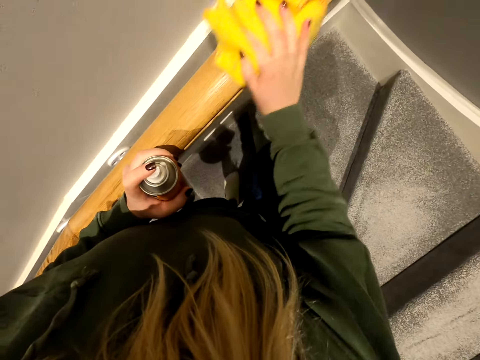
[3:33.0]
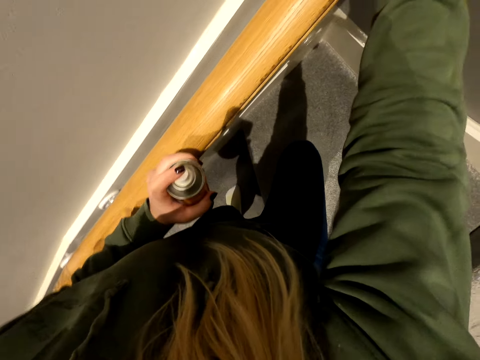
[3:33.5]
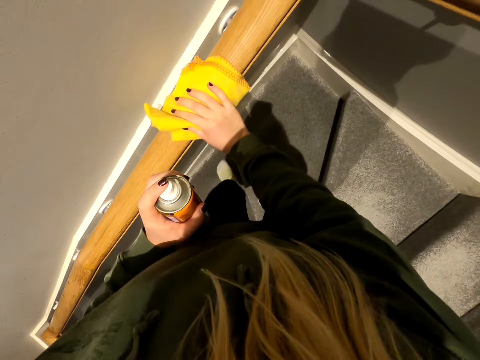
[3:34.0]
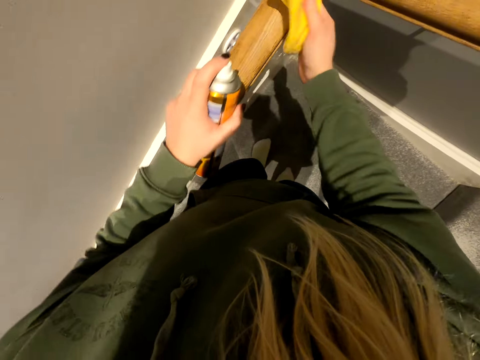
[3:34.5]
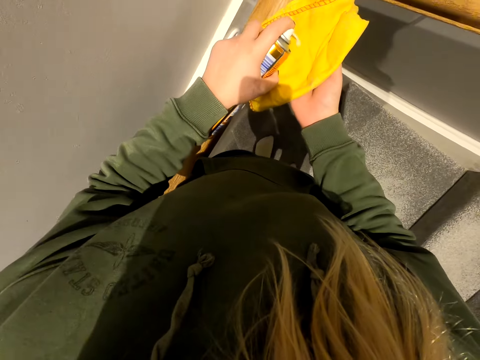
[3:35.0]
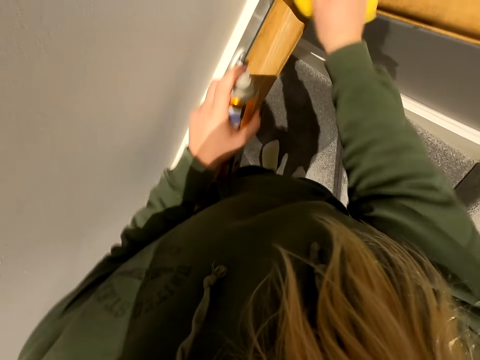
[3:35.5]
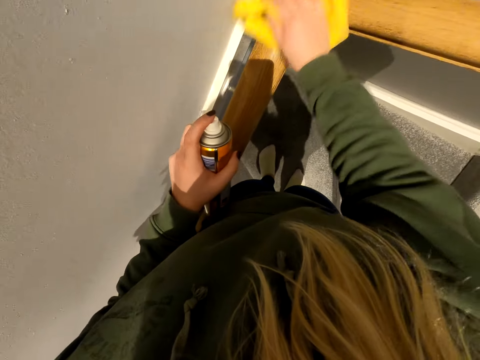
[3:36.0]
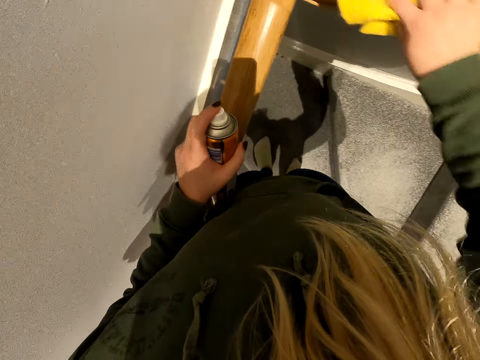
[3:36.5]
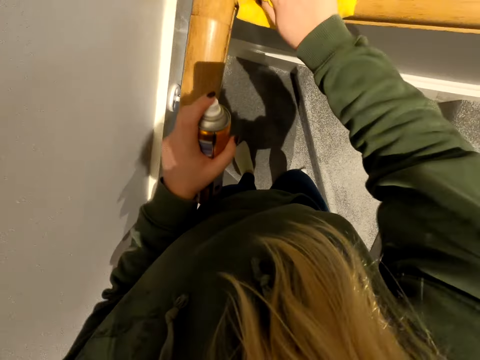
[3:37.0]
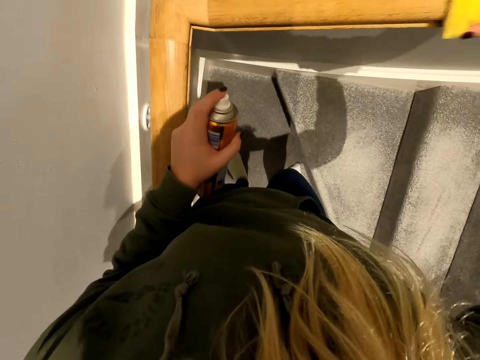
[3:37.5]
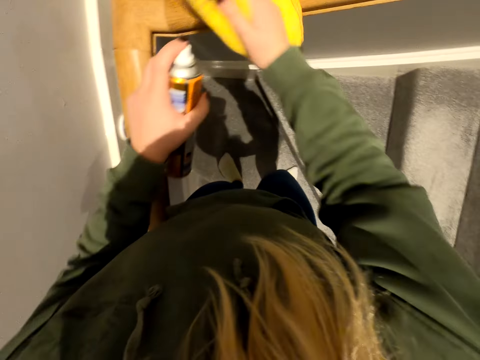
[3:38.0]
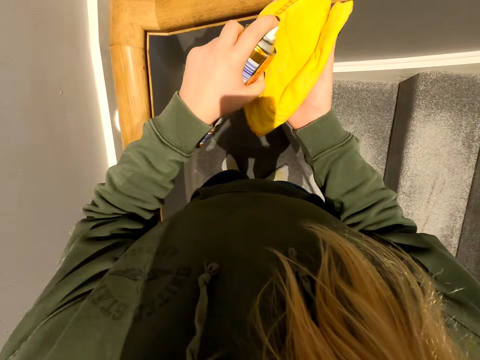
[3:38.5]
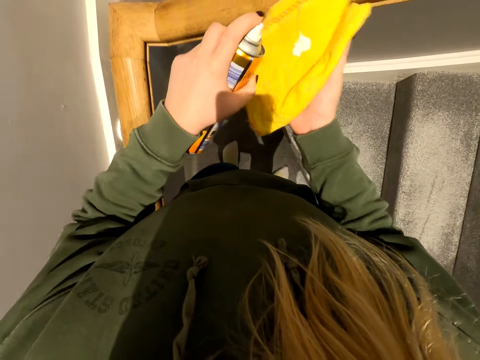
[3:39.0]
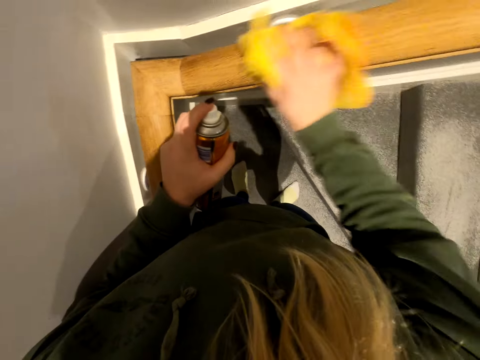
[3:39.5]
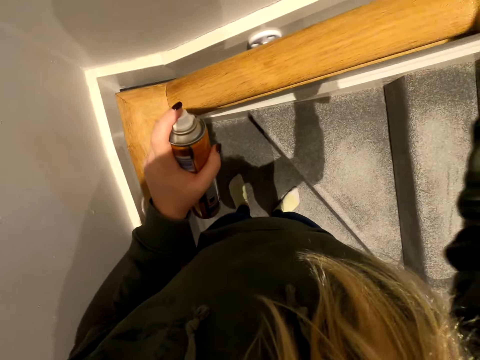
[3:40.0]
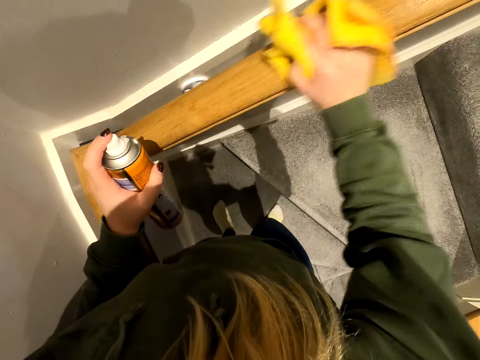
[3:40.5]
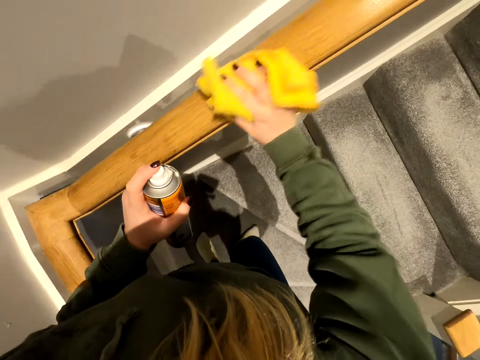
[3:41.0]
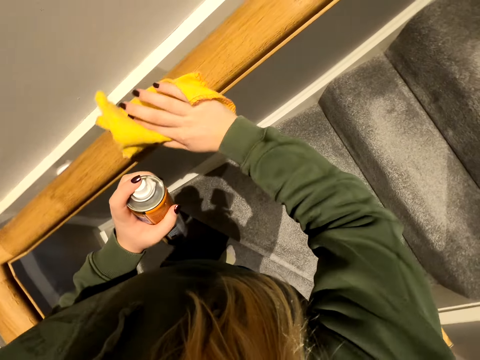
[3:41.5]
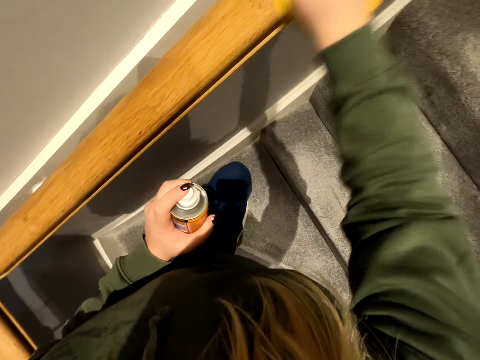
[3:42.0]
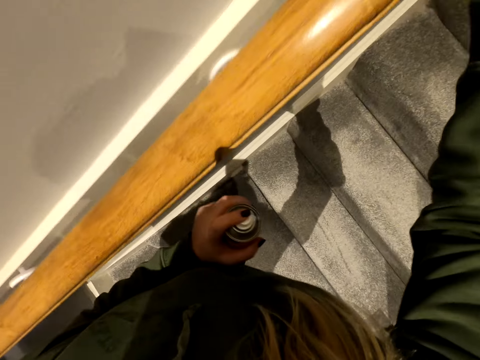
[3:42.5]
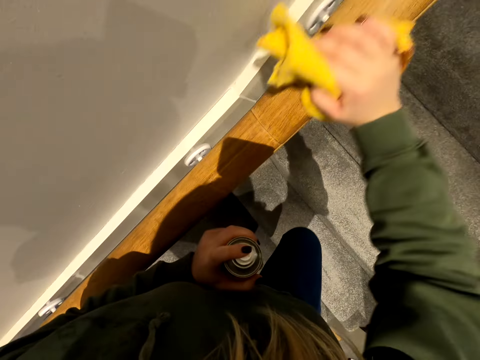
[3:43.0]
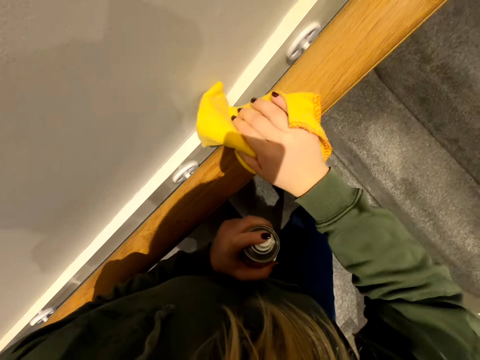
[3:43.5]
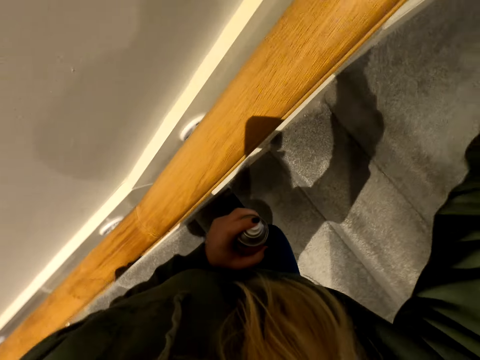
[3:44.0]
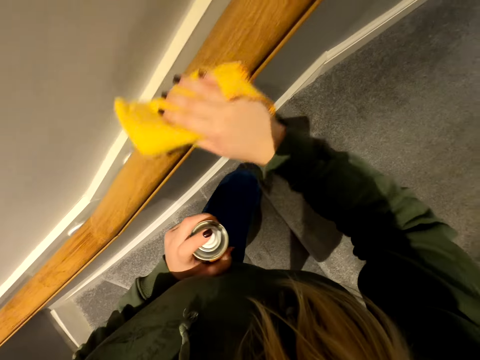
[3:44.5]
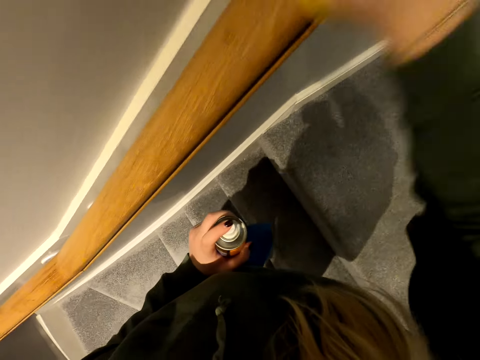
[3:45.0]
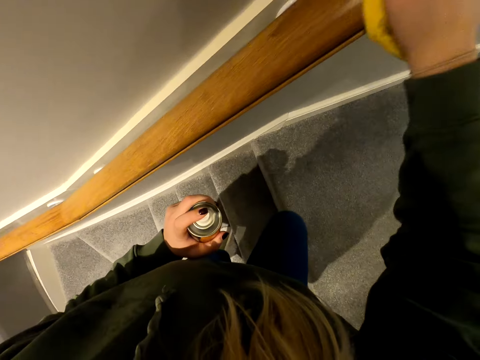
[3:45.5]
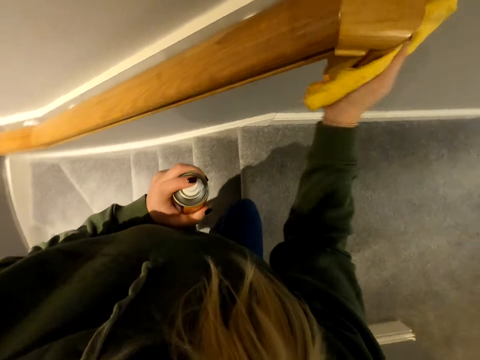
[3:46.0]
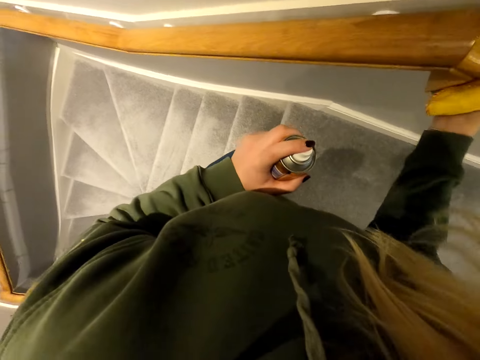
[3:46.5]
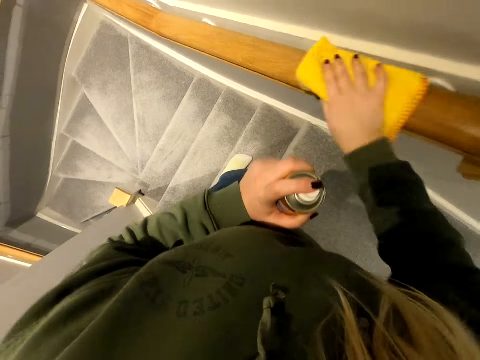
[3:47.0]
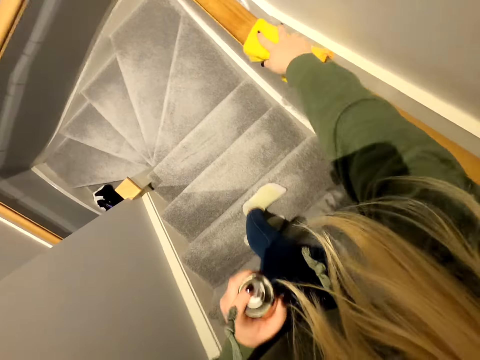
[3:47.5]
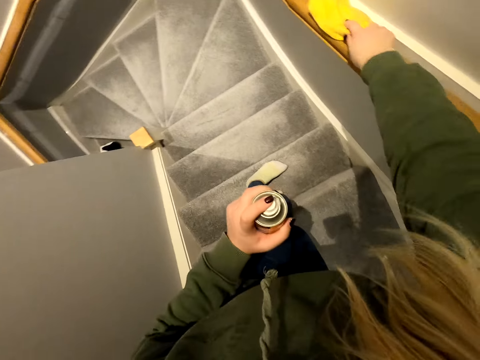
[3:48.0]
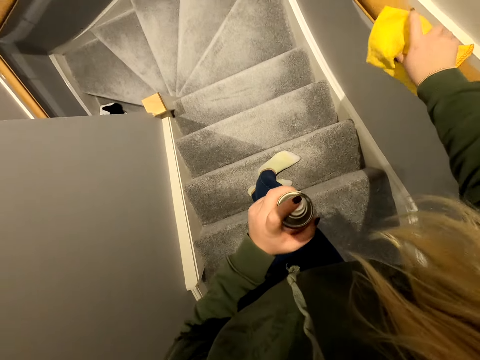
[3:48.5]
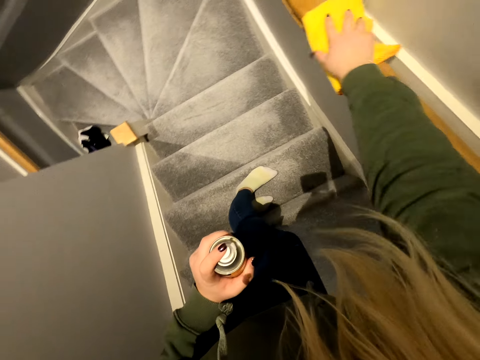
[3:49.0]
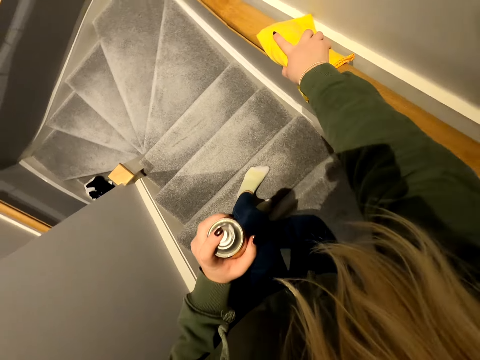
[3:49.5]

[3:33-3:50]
The camera wearer sprays polish on the polish cloth. They wipe the stairs handle. They spray polish on the polish cloth. They wipe the stairs handle. They climb the stairs. They wipe the stairs handle. They move around and wipe the stairs handle.

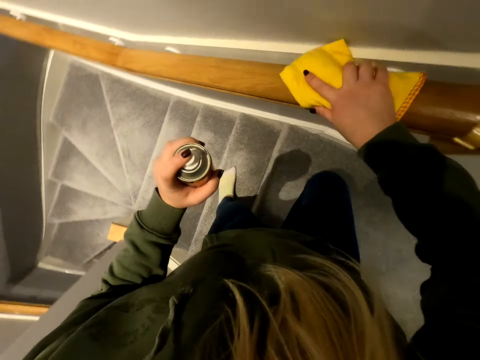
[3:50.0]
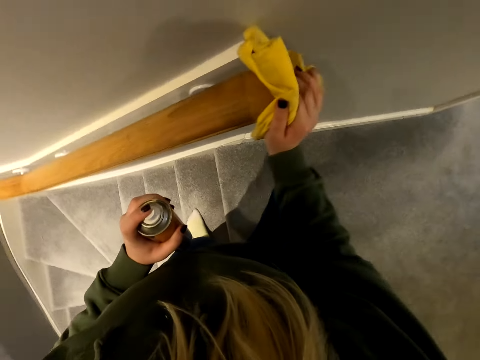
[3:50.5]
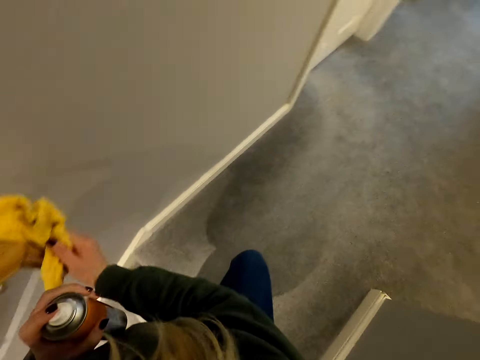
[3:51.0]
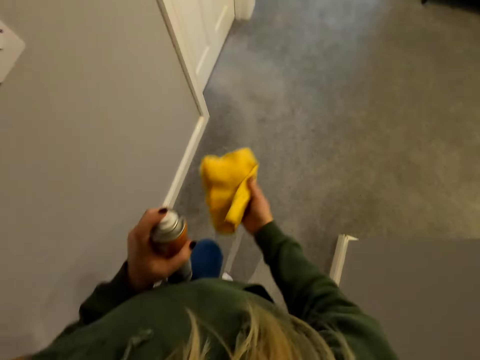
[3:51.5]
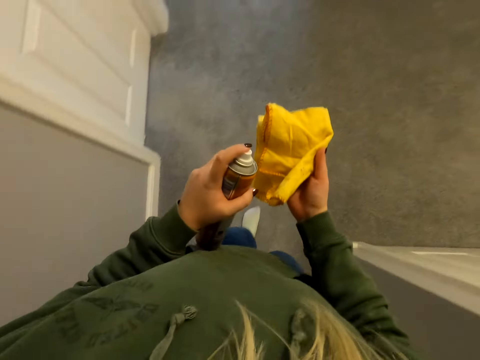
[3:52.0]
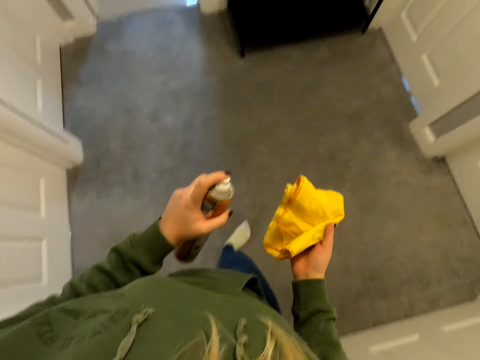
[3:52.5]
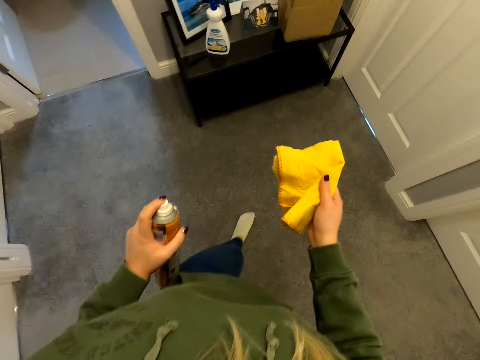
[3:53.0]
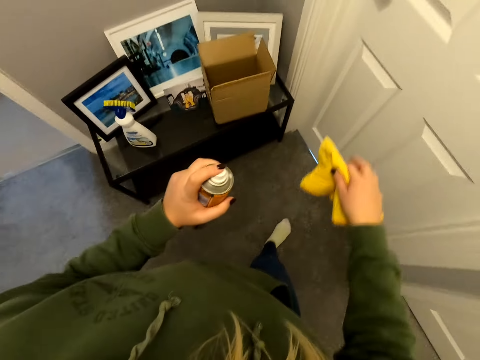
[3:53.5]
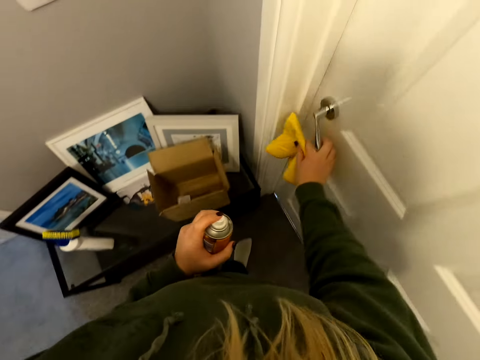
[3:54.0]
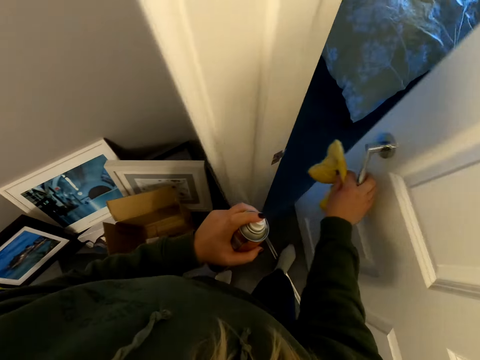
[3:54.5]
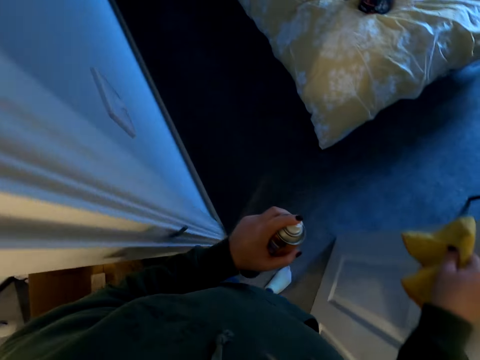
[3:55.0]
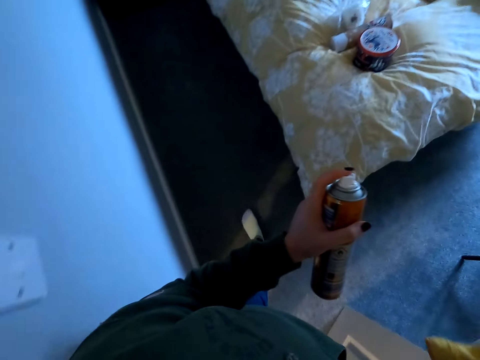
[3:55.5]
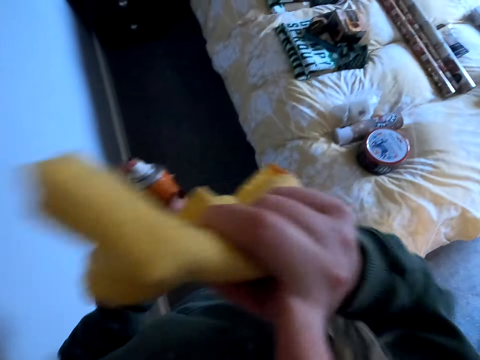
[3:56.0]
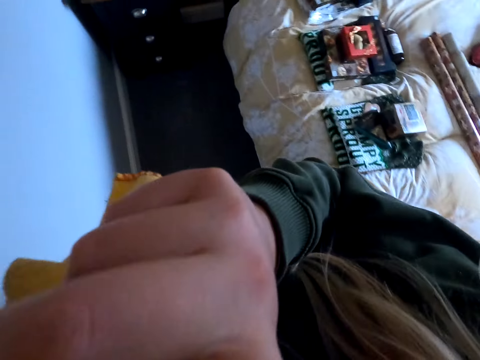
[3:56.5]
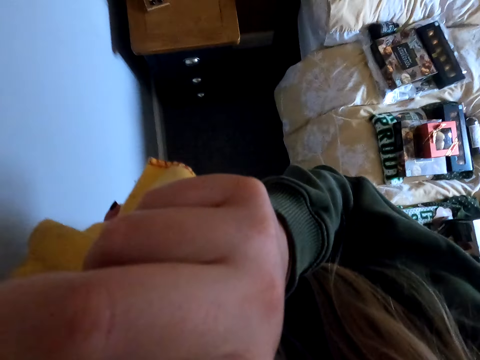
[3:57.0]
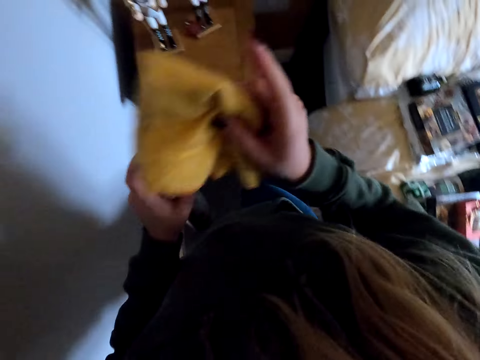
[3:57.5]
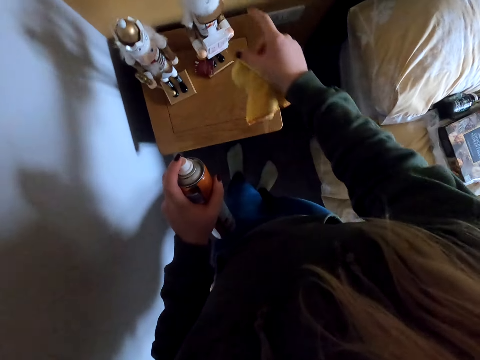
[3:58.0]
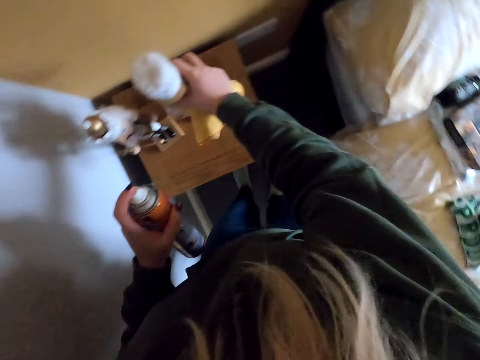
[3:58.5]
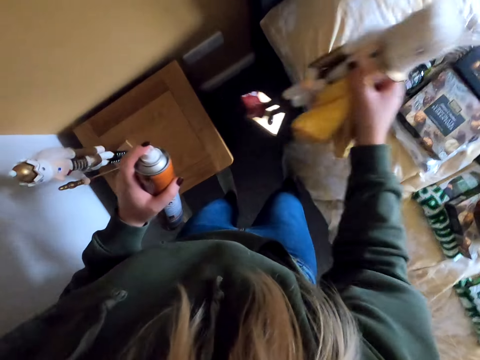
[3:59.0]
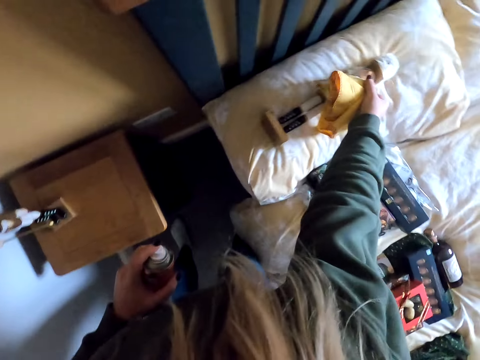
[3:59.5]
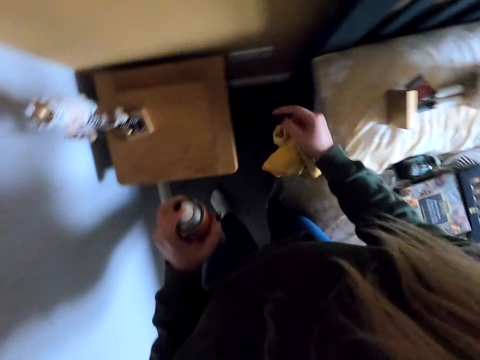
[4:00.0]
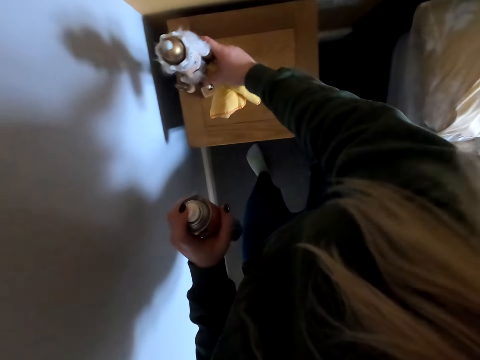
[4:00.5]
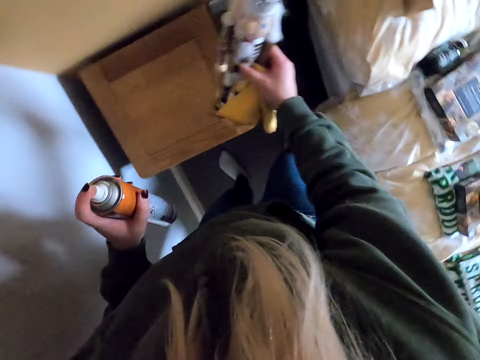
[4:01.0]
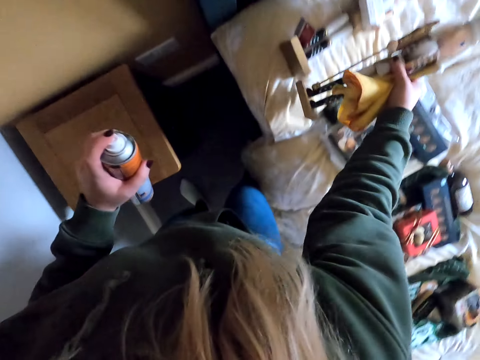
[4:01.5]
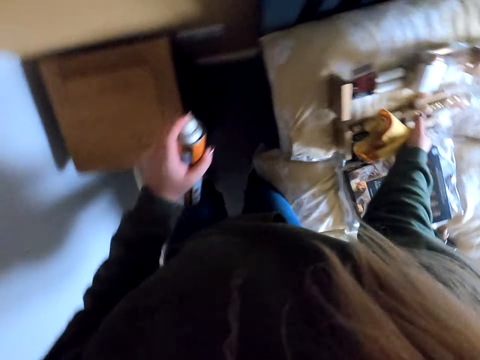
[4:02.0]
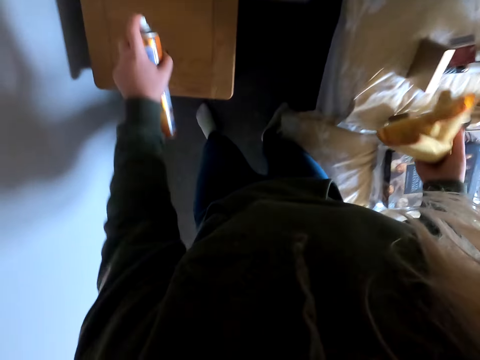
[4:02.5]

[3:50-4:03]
The camera wearer walks in the house. They open a door. They walk in the room. They adjust the camera. They hold a stand. They remove decoration toys on the stool. They place the stand on the bed. They hold the stand. They place the stand on the bed.
